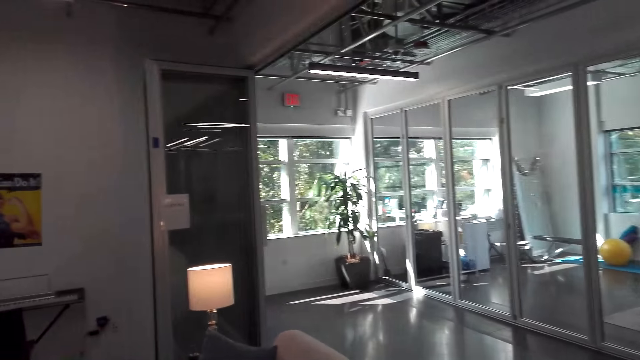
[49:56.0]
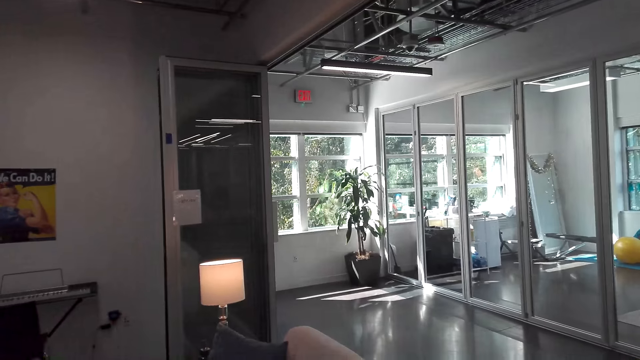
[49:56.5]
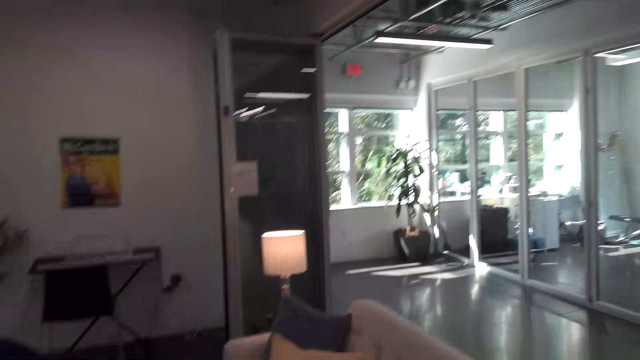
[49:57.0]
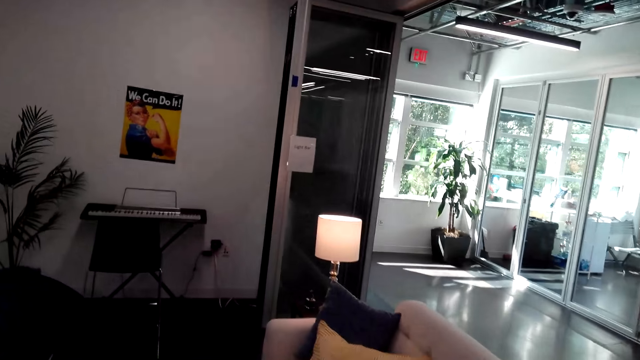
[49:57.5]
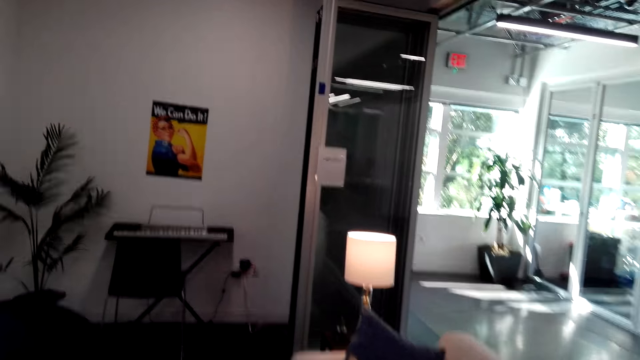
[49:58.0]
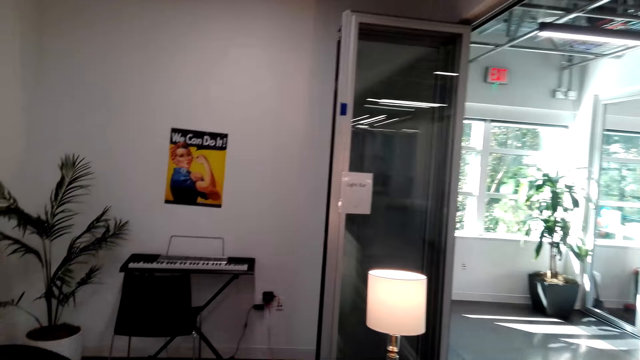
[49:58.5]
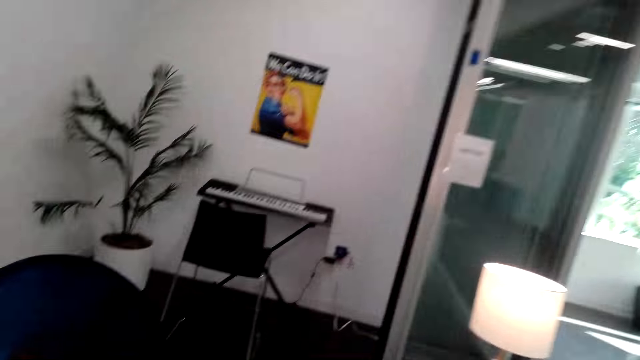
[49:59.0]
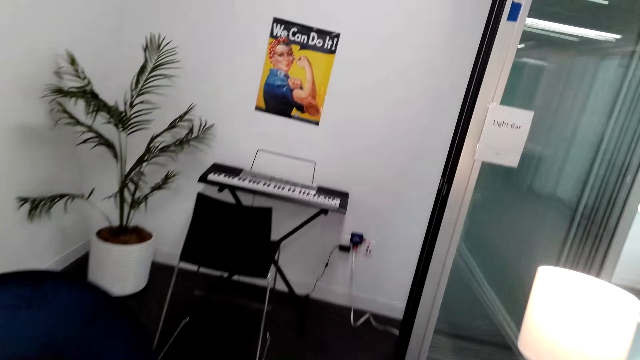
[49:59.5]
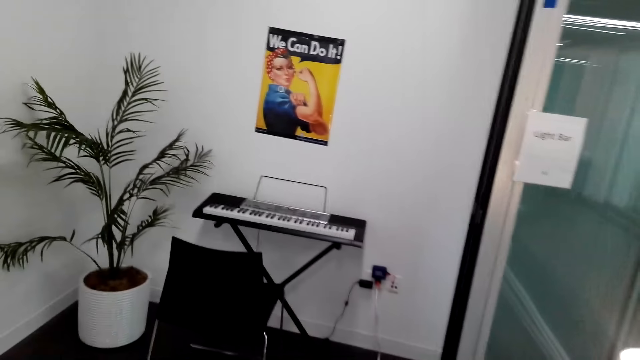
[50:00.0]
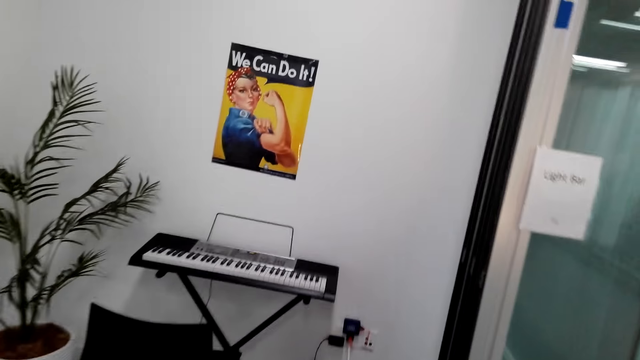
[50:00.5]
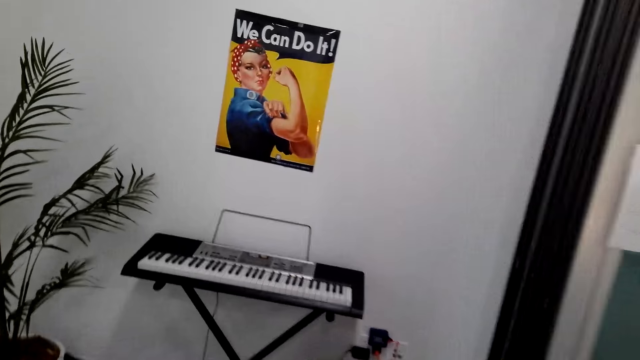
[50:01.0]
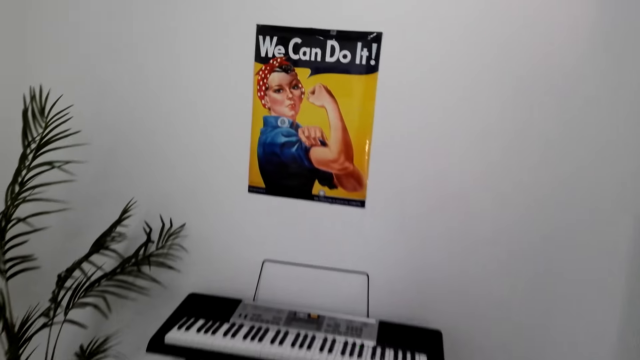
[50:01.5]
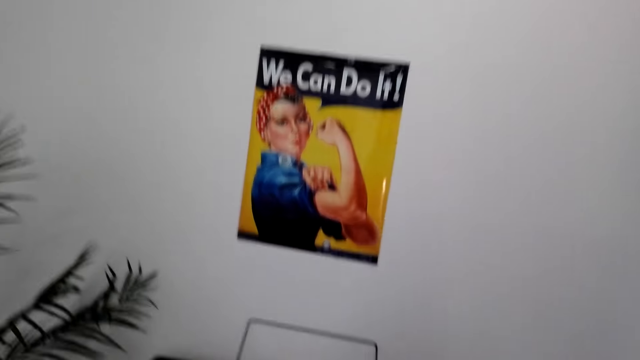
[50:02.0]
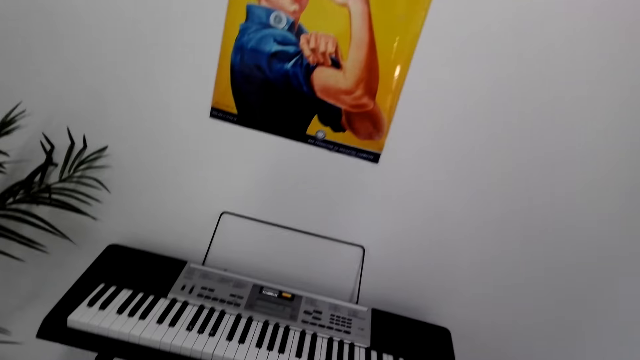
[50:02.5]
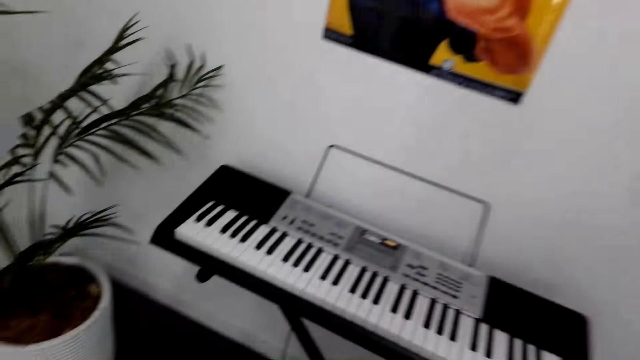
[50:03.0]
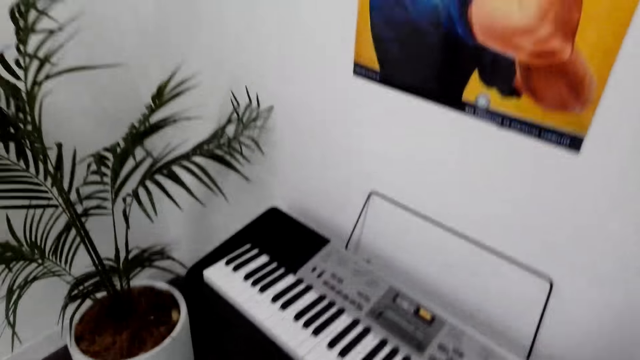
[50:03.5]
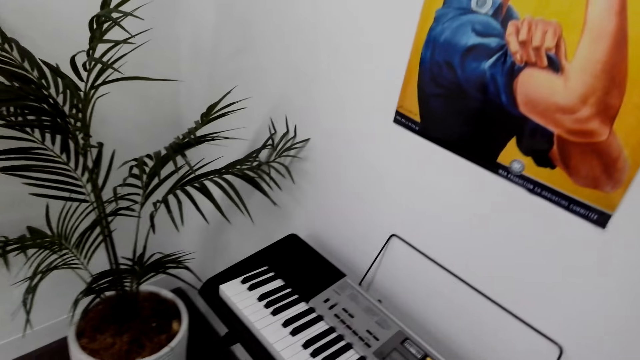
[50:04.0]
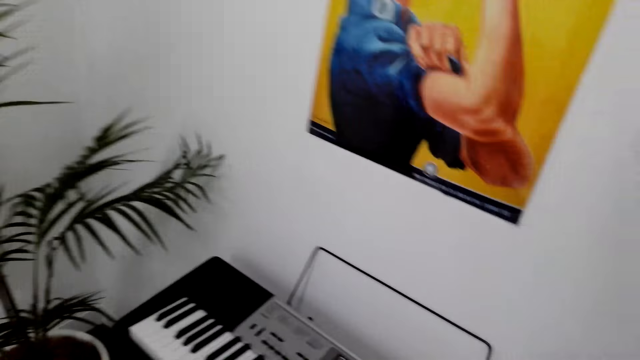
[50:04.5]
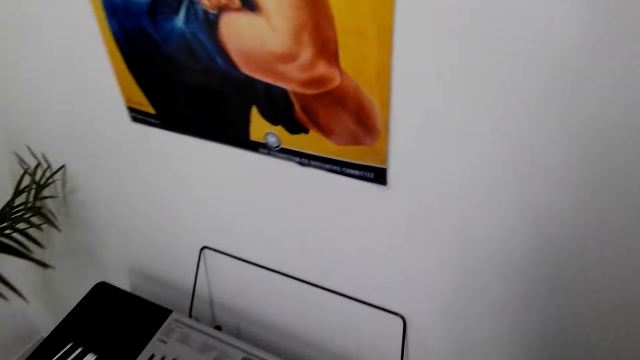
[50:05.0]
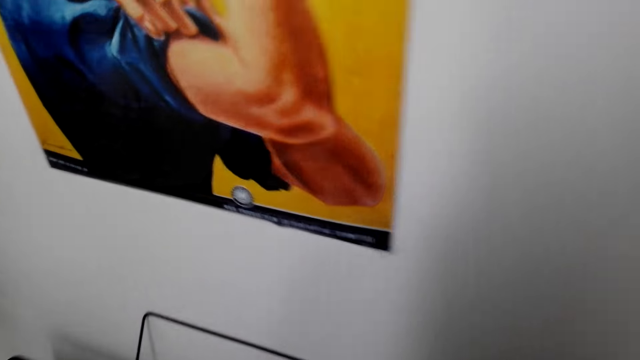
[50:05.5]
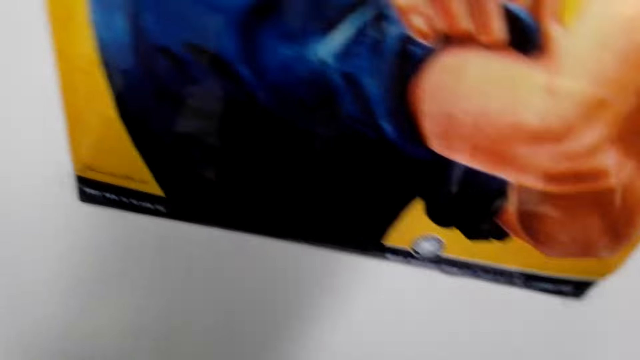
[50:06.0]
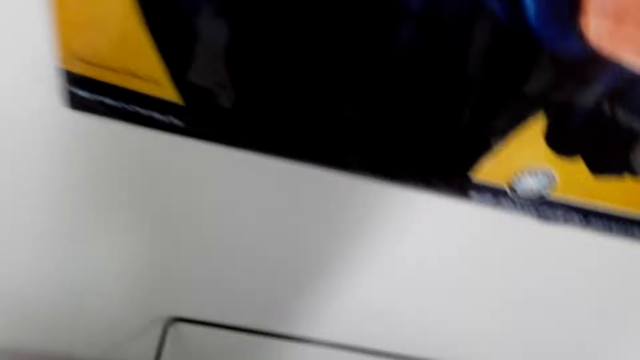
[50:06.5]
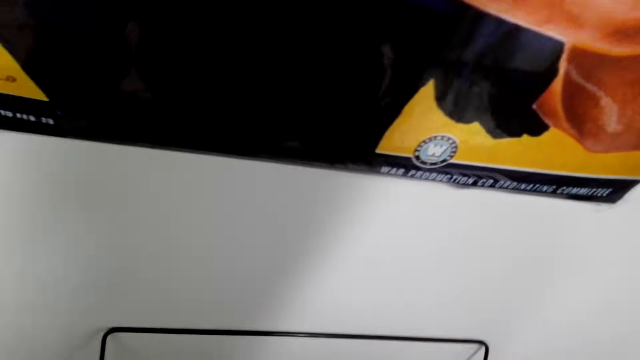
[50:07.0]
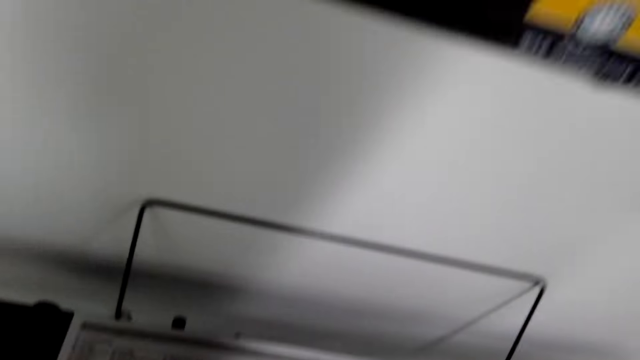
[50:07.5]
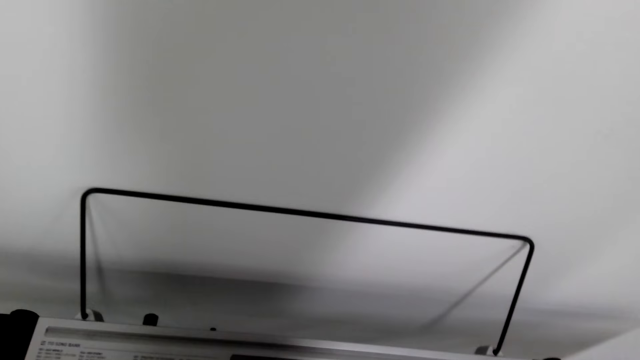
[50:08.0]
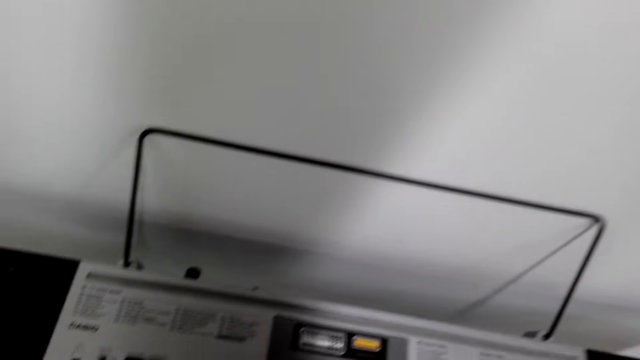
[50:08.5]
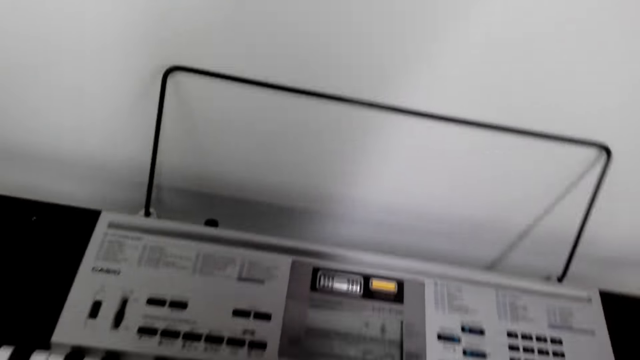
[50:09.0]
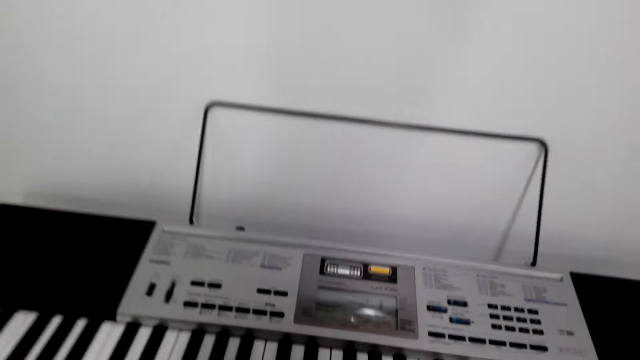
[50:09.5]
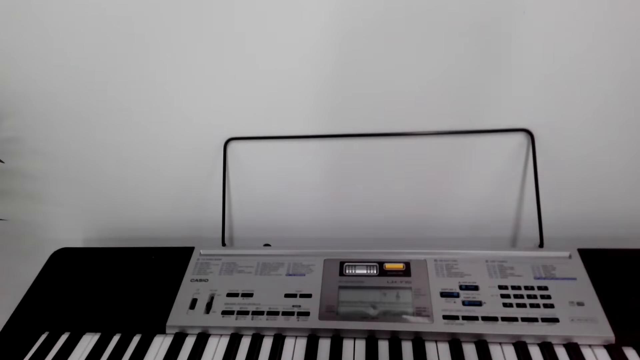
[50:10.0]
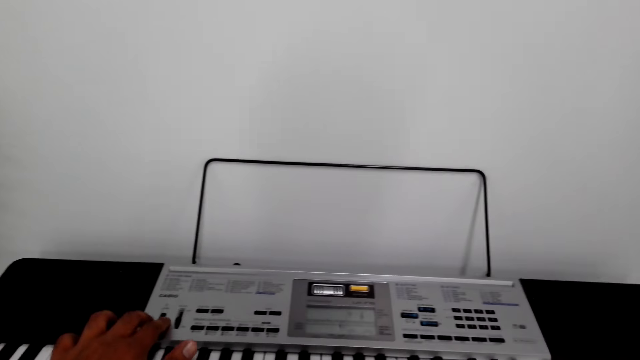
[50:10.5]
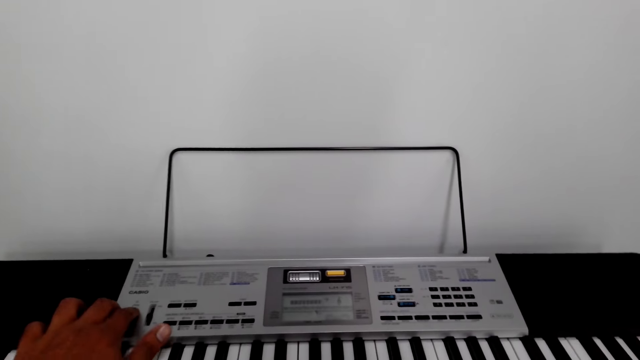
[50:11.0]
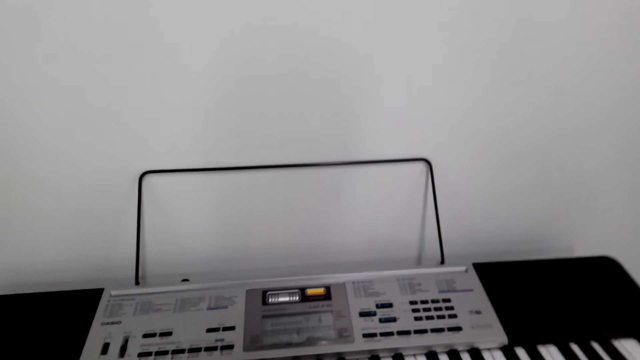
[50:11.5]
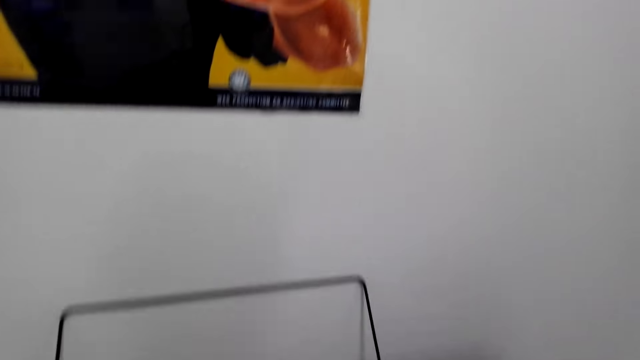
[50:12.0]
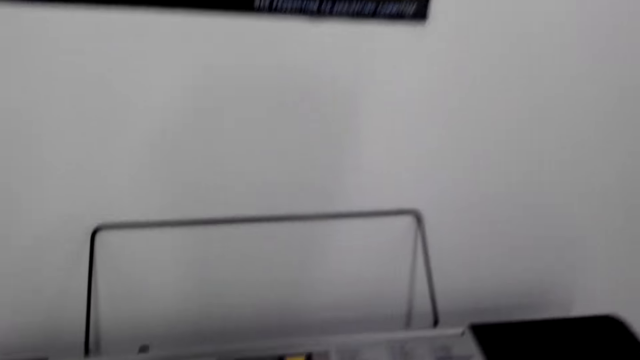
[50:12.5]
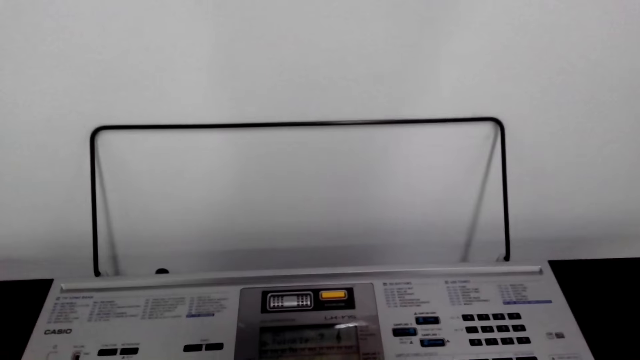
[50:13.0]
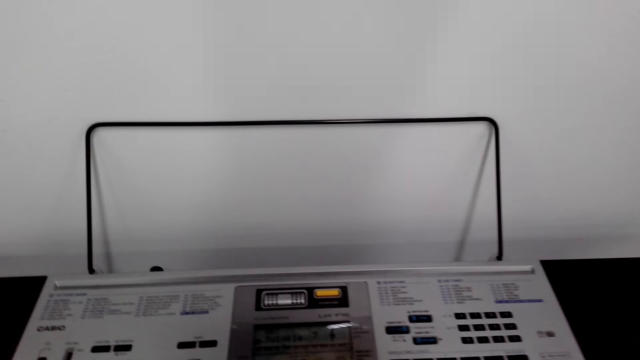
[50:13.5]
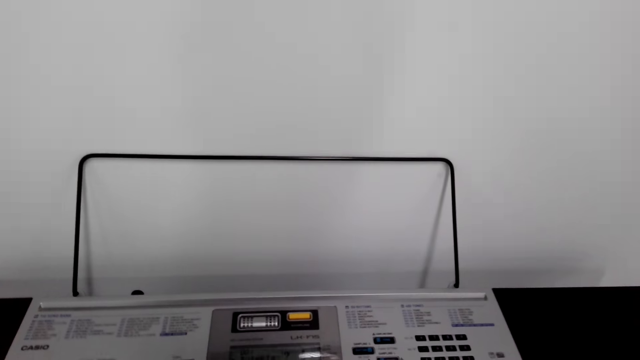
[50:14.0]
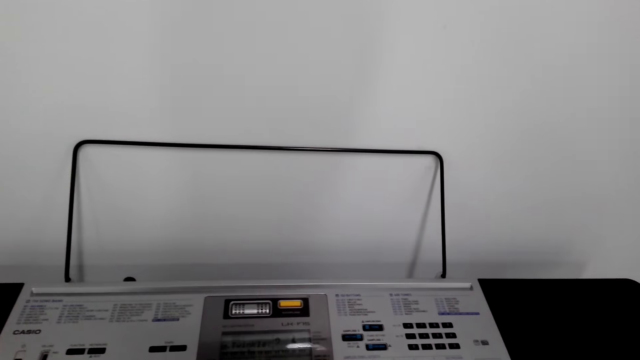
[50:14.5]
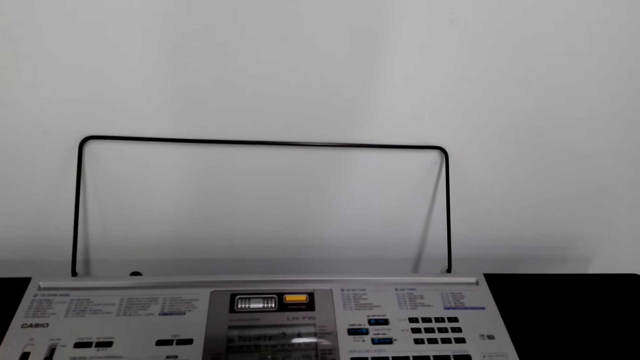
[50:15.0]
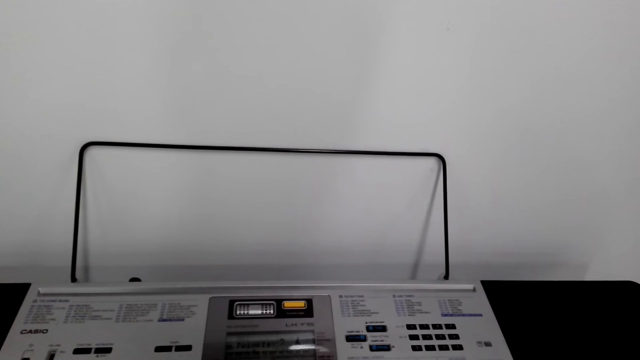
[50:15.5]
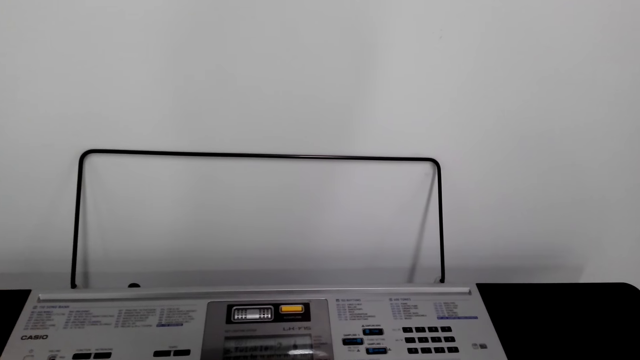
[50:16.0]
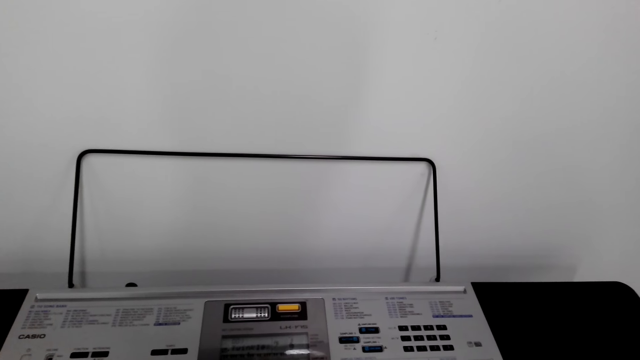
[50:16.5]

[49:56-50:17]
The camera wearer walks around the room. They sit down on the seat. They play the piano.
